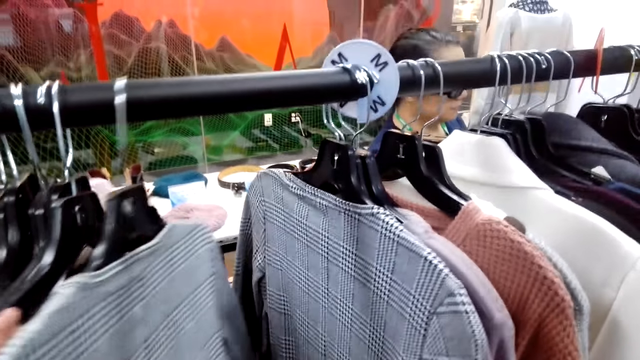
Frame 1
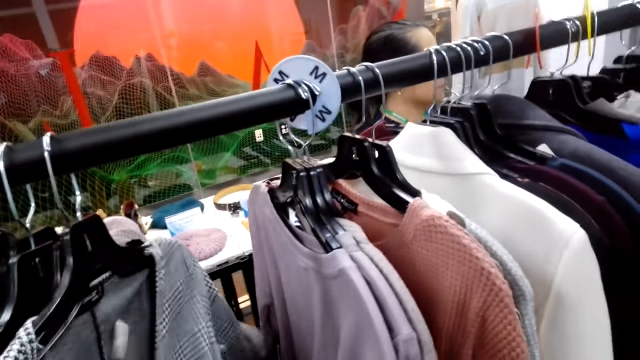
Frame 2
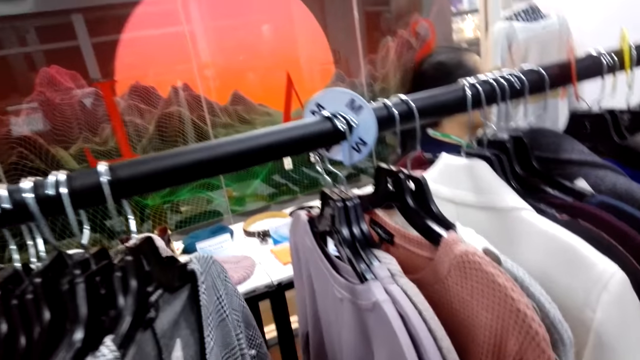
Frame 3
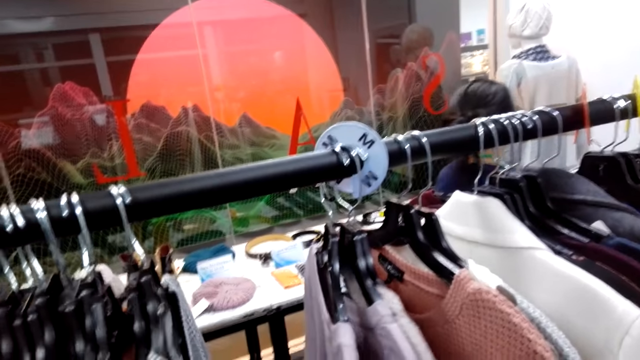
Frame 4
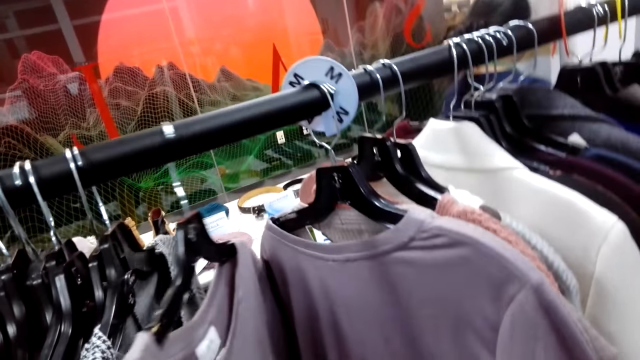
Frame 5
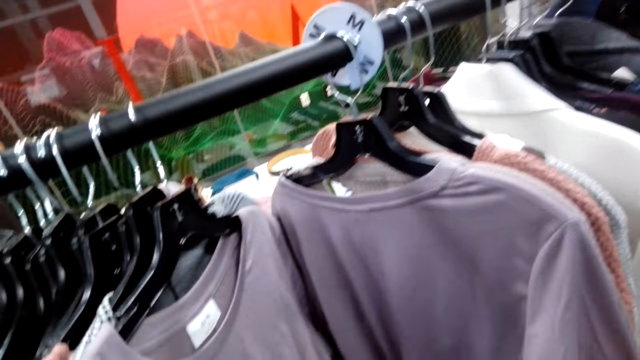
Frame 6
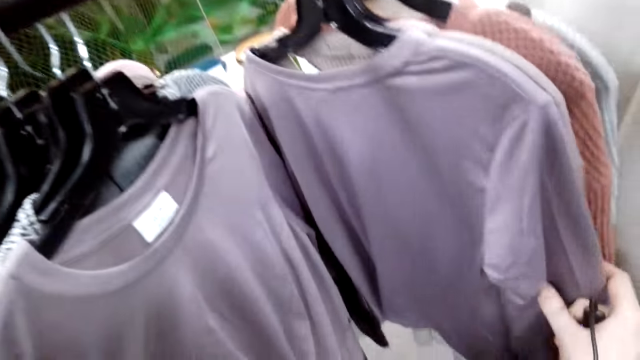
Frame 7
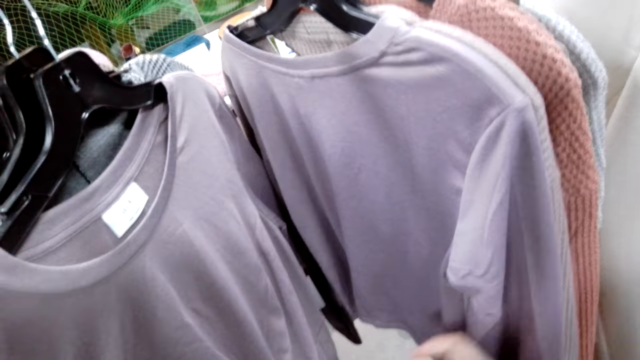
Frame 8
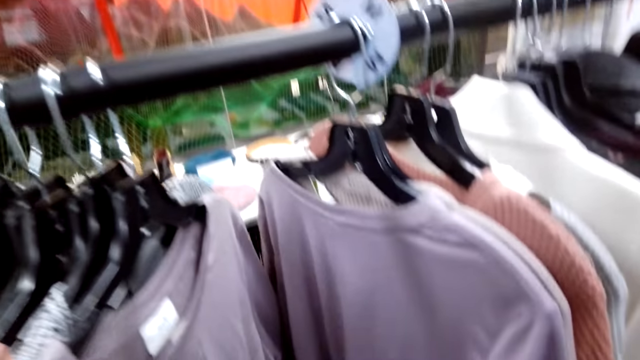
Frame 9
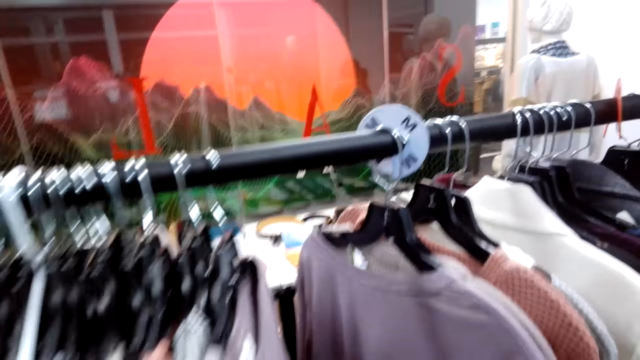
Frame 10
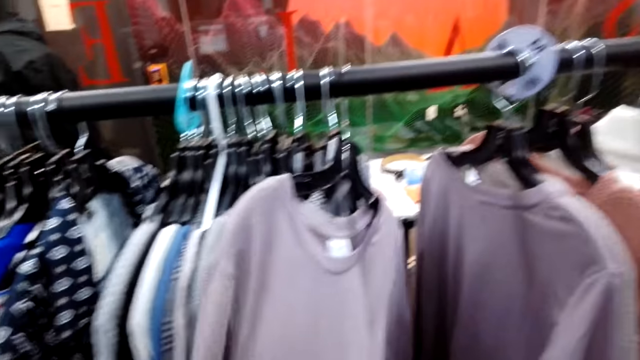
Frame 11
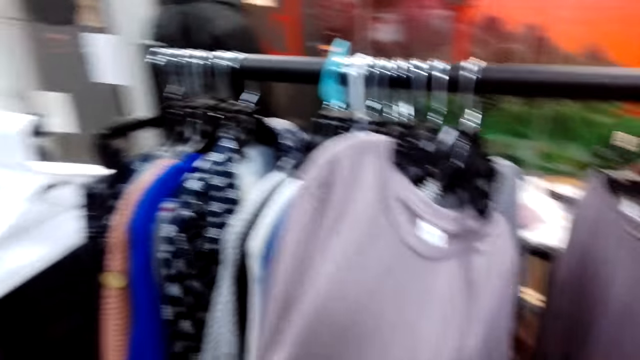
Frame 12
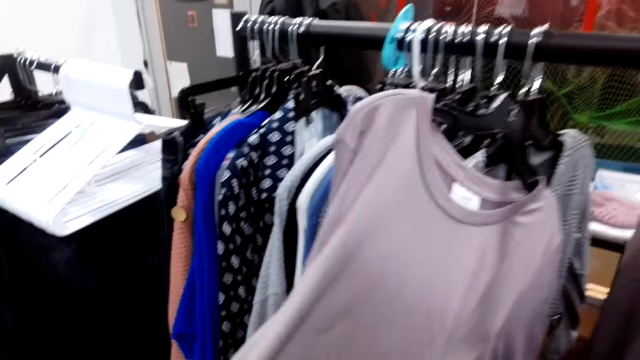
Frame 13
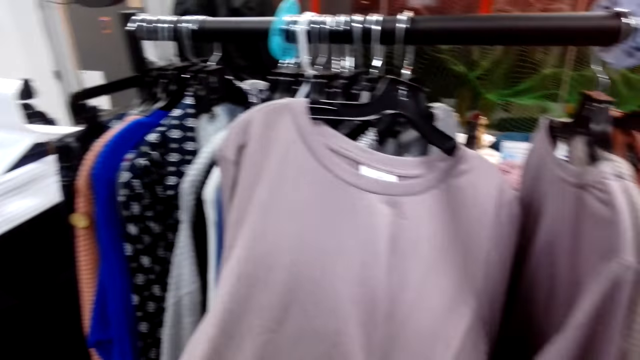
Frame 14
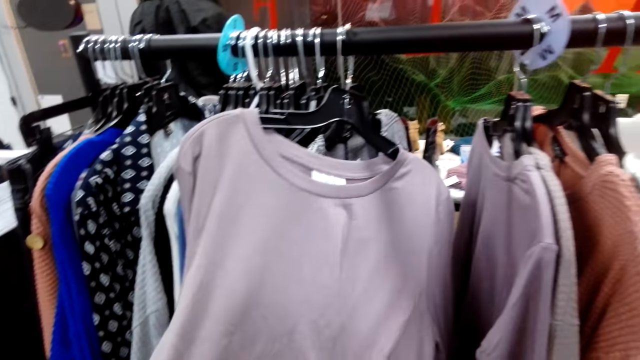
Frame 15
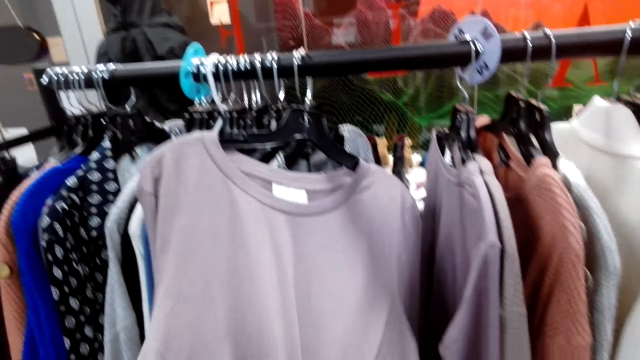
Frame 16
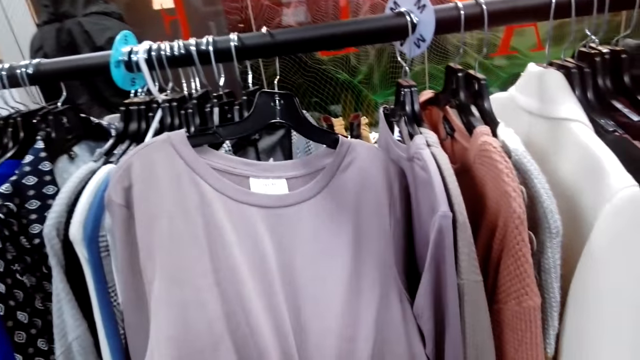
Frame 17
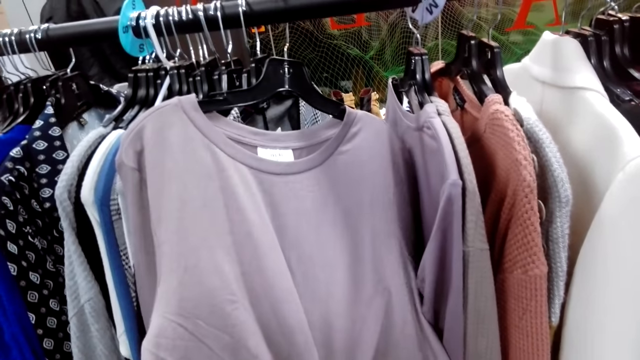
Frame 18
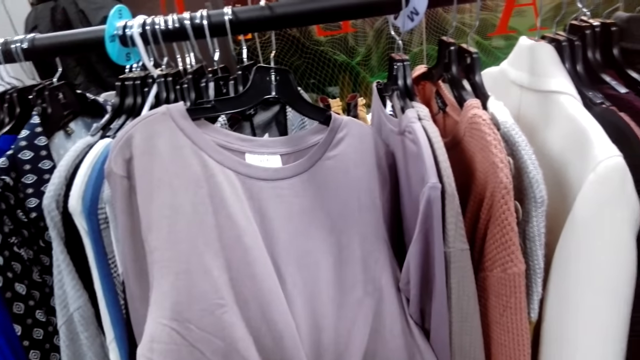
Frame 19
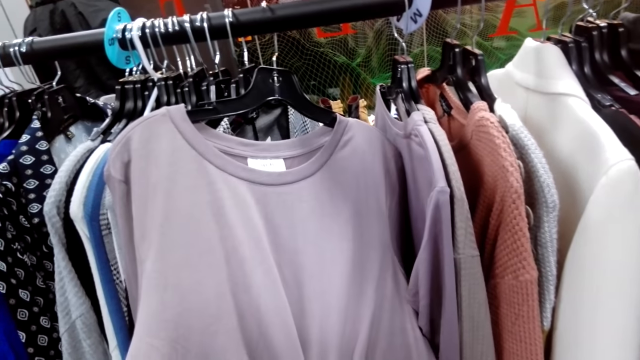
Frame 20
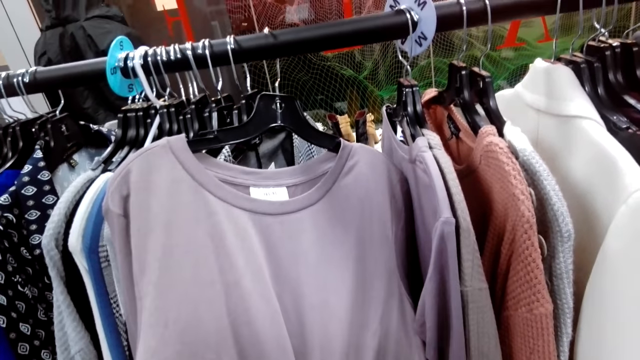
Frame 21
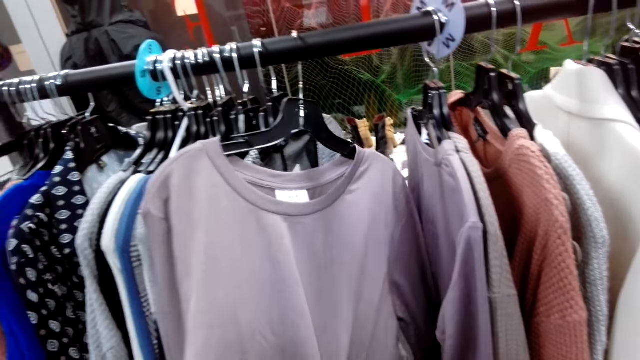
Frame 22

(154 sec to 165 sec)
The camera wearer turns to the side. They hold clothes on the hanger. They turn to the side. They hold the clothes on the hanger.

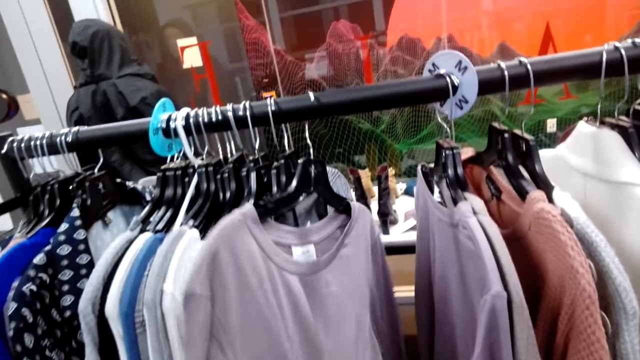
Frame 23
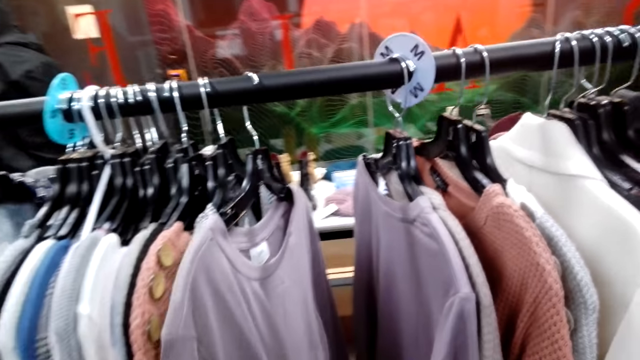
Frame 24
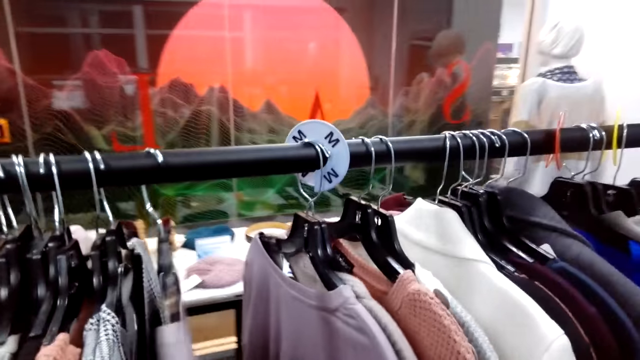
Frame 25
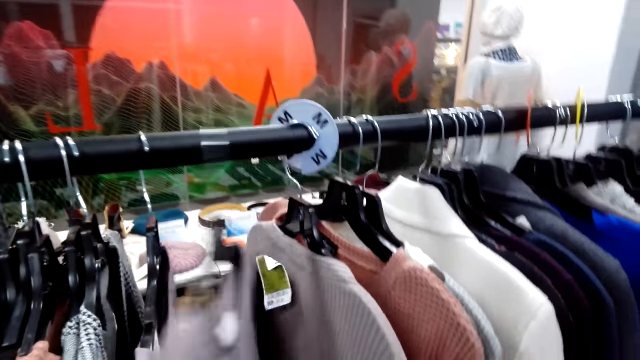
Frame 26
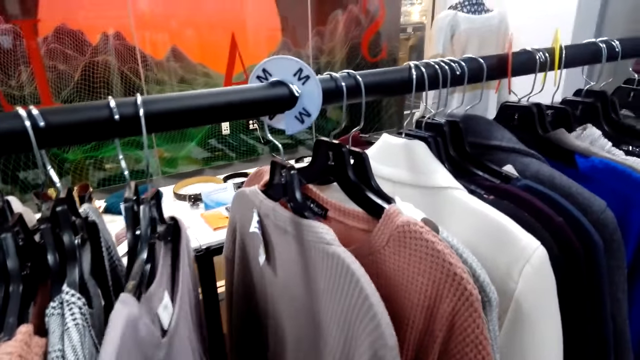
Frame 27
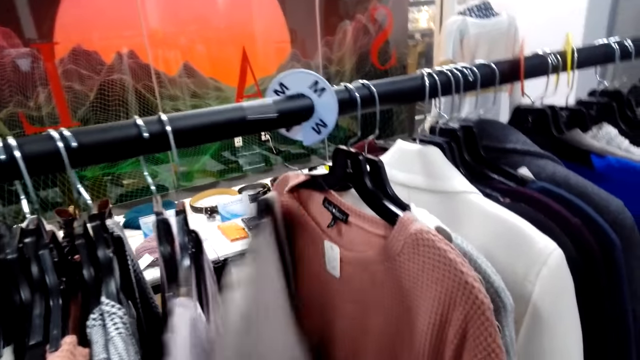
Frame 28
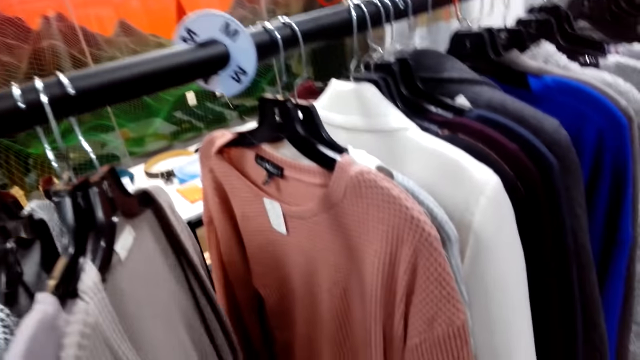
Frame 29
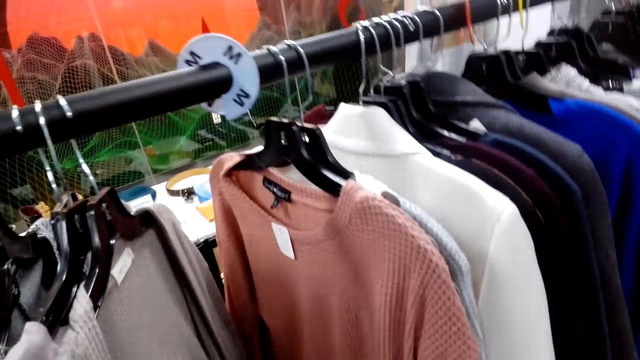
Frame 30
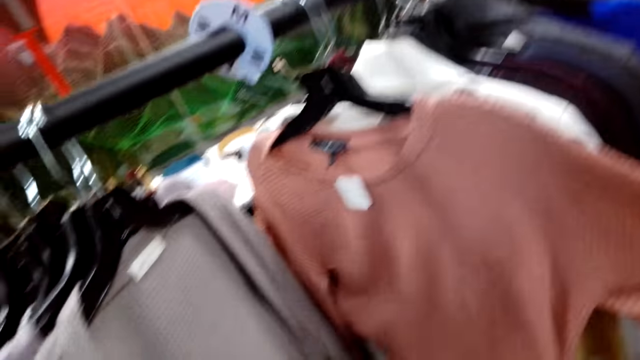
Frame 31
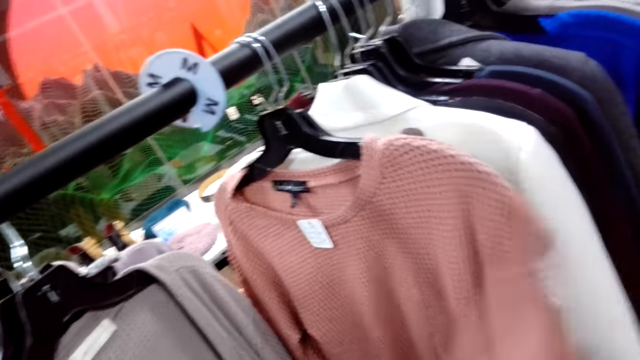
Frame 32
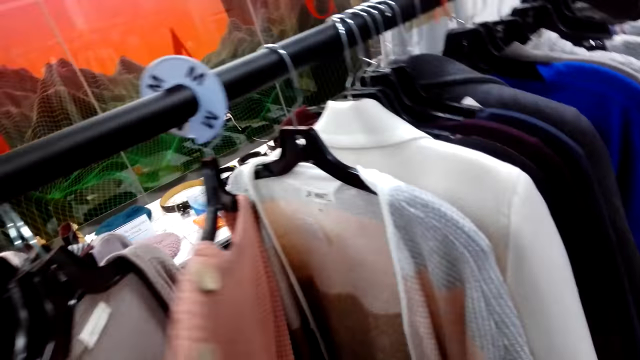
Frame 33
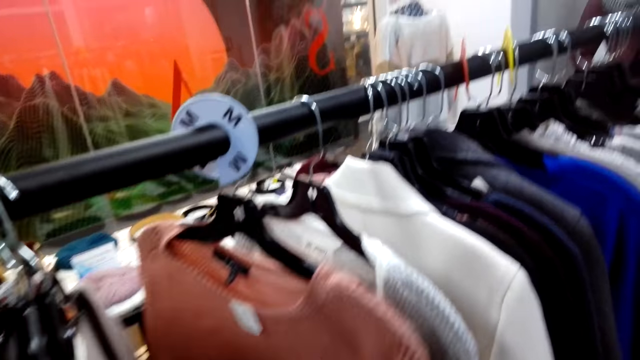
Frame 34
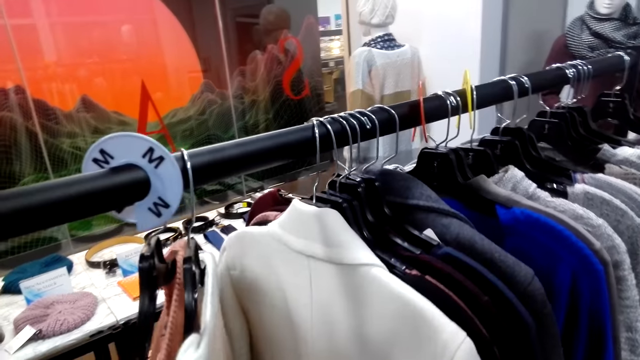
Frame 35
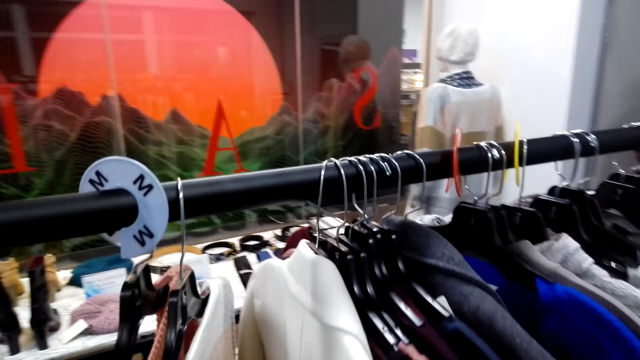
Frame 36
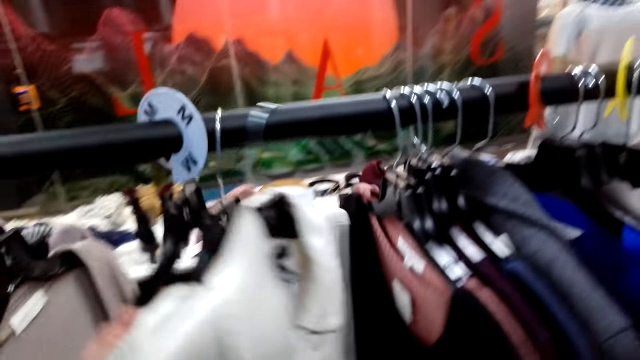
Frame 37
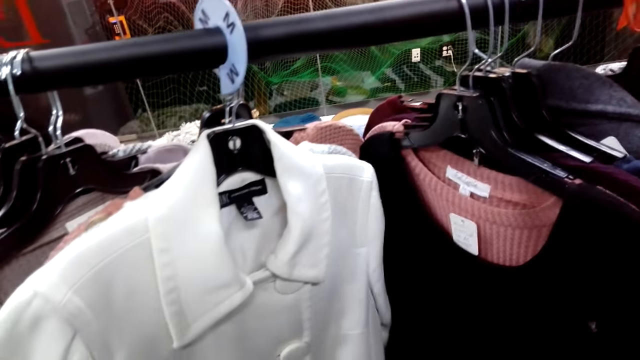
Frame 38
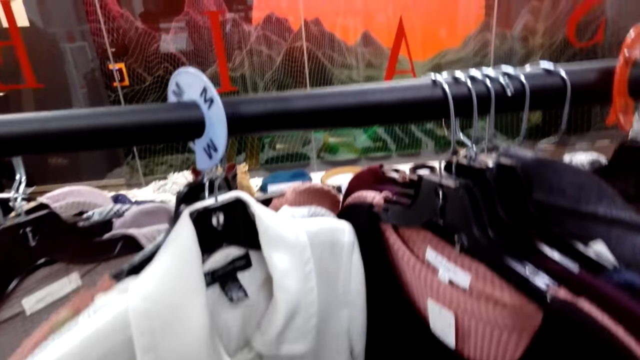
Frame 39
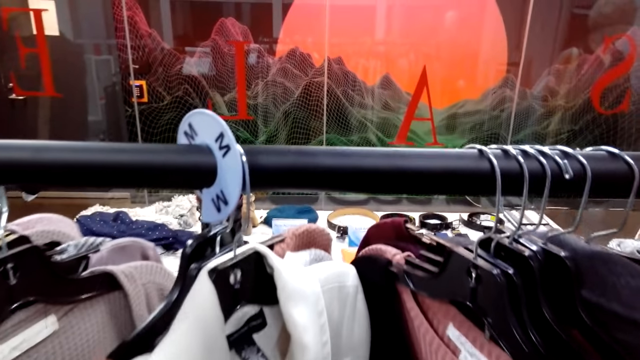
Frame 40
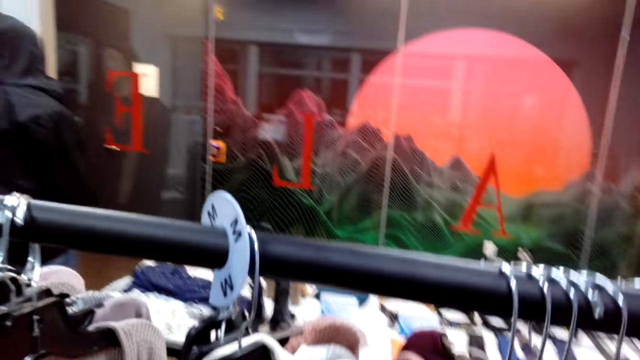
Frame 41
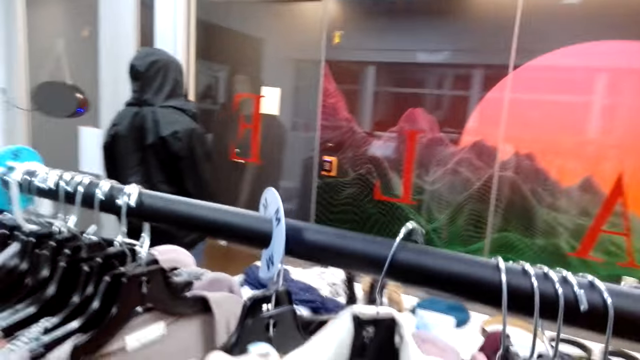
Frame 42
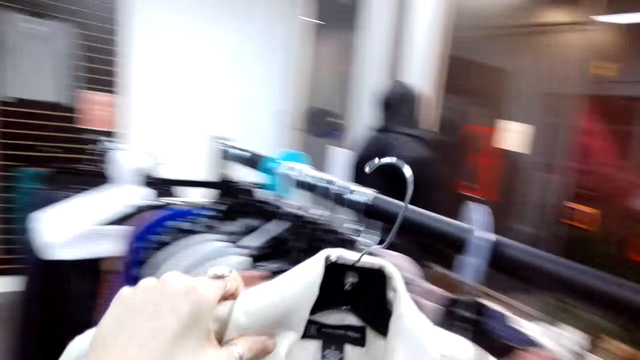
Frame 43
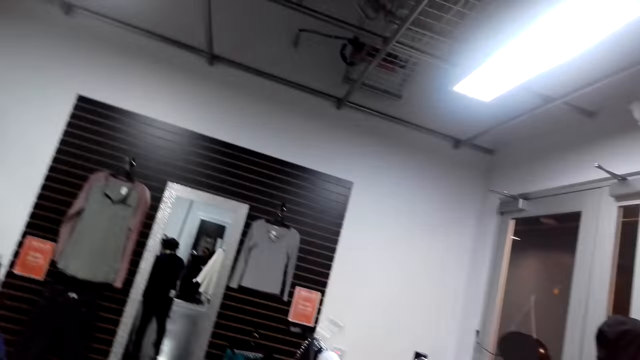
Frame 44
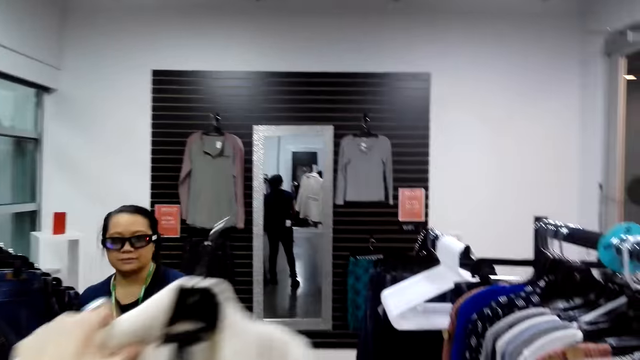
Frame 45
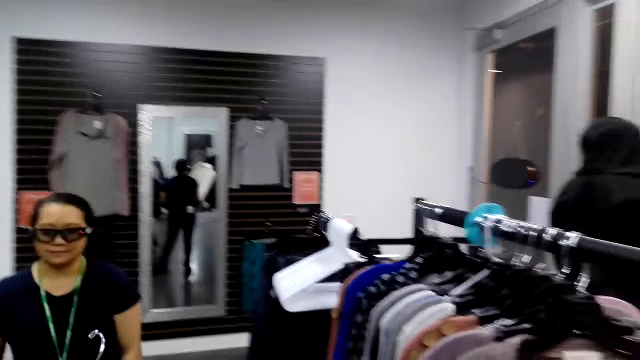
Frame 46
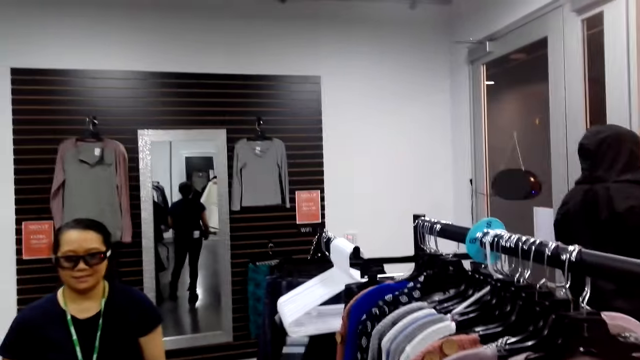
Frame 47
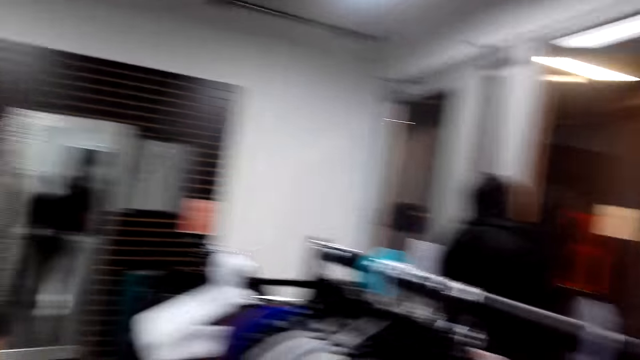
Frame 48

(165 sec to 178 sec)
The camera wearer turns to the side. They hold clothes on the hanger. A woman checks on hung sweaters. The camera wearer checks on the hung sweaters. They turn to the side. They take a sweater. They hold a cloth on the hanger.
